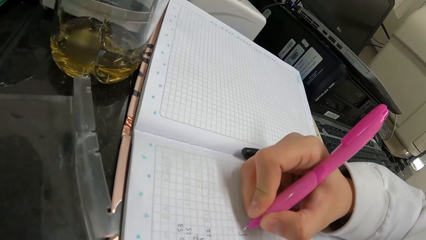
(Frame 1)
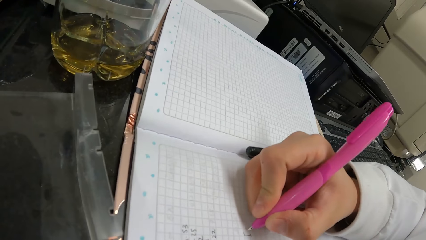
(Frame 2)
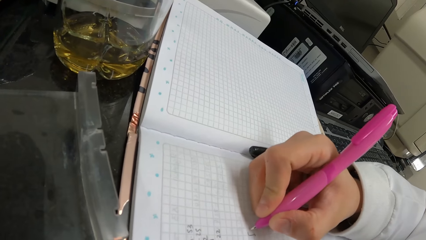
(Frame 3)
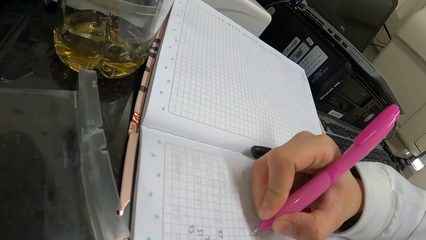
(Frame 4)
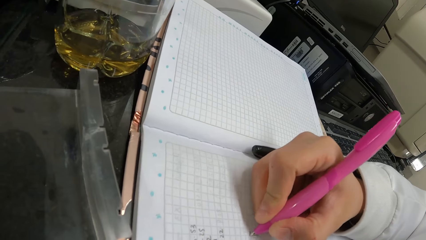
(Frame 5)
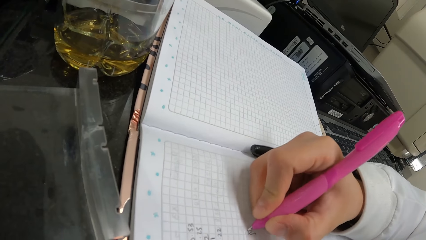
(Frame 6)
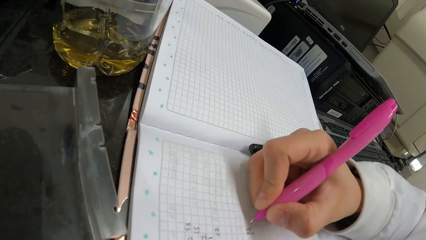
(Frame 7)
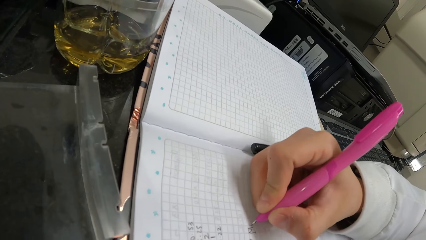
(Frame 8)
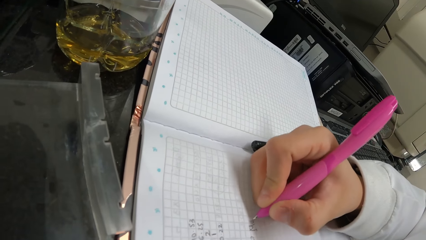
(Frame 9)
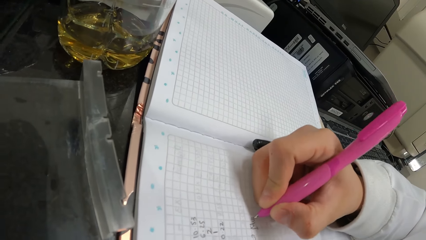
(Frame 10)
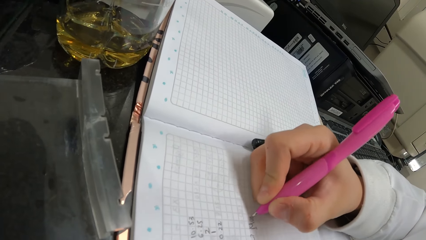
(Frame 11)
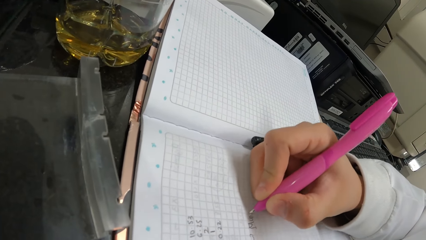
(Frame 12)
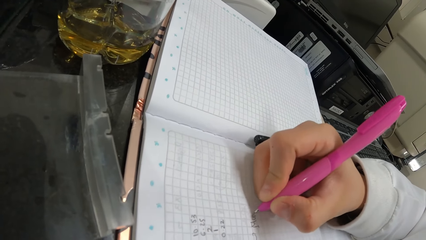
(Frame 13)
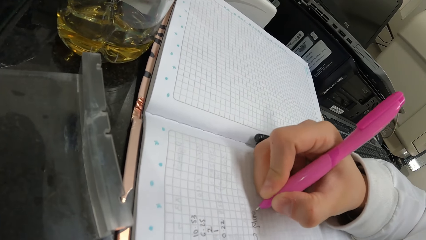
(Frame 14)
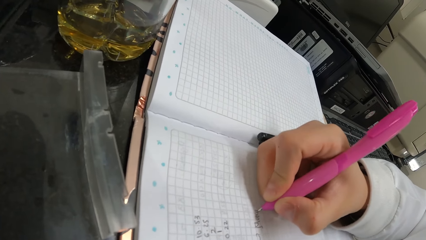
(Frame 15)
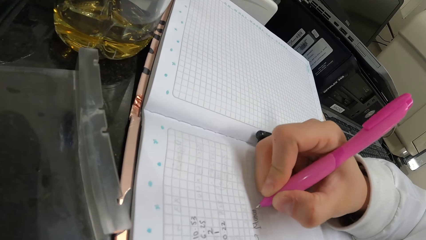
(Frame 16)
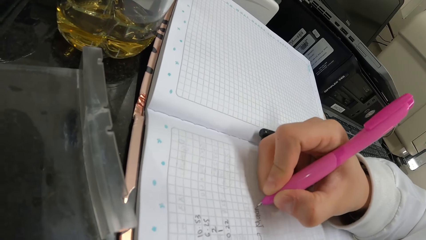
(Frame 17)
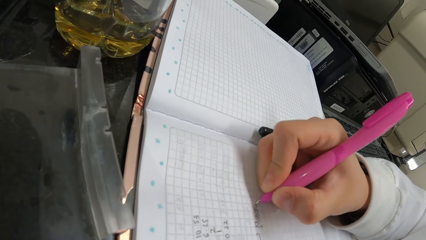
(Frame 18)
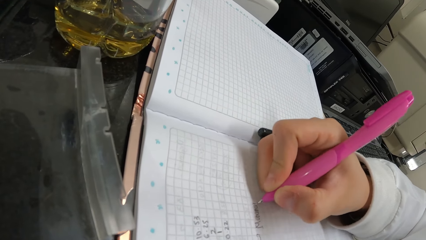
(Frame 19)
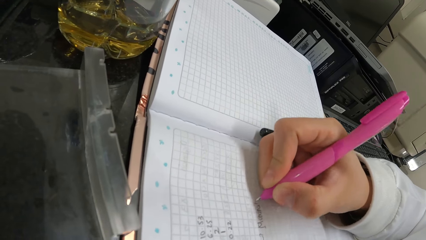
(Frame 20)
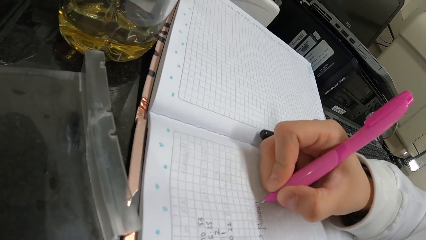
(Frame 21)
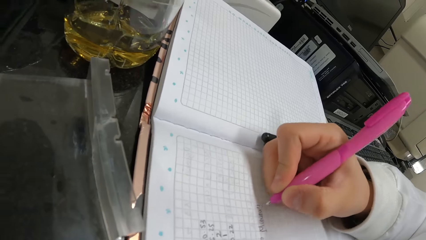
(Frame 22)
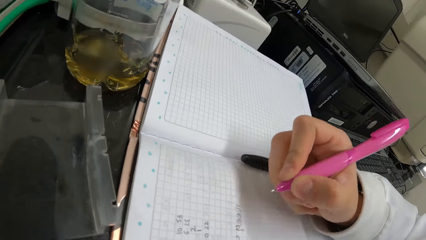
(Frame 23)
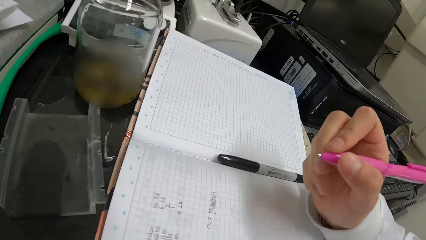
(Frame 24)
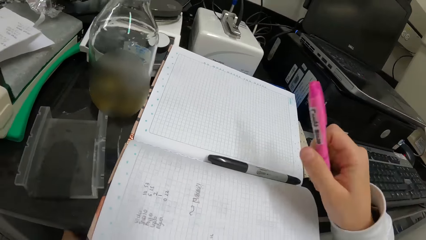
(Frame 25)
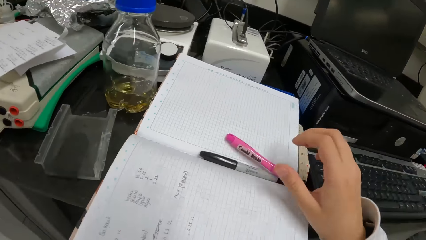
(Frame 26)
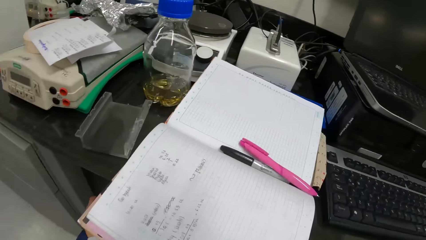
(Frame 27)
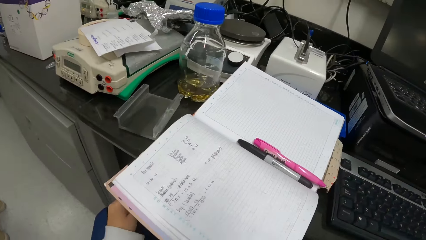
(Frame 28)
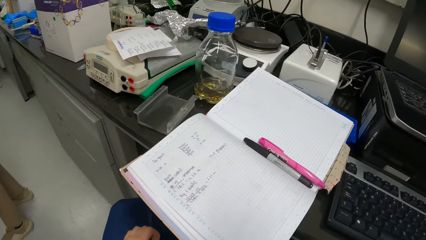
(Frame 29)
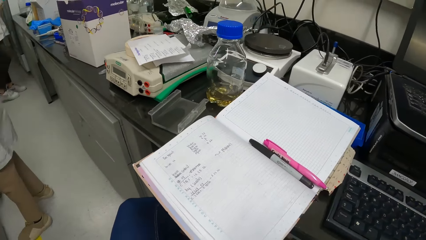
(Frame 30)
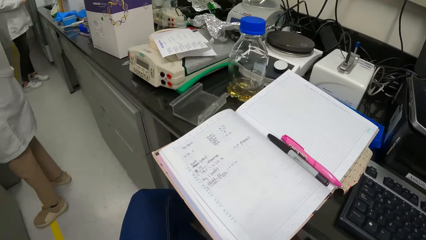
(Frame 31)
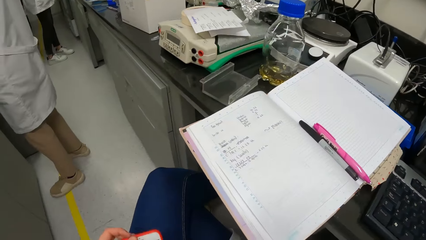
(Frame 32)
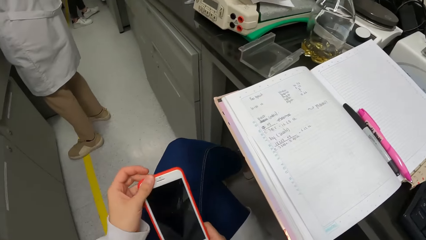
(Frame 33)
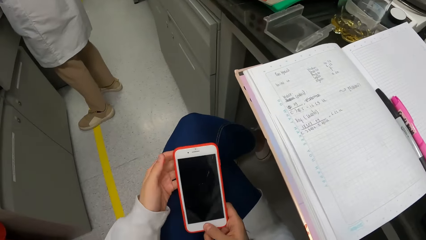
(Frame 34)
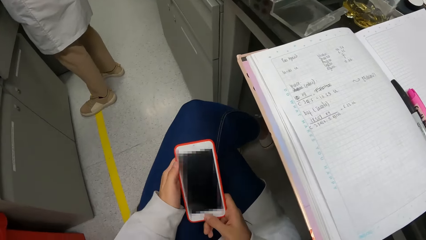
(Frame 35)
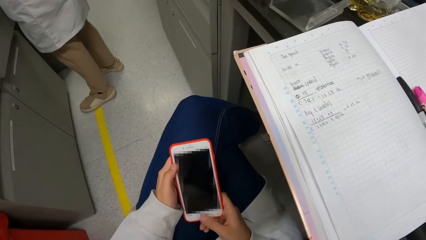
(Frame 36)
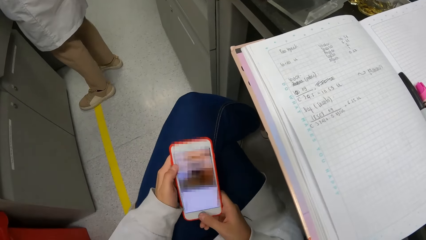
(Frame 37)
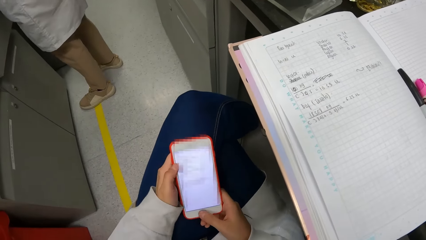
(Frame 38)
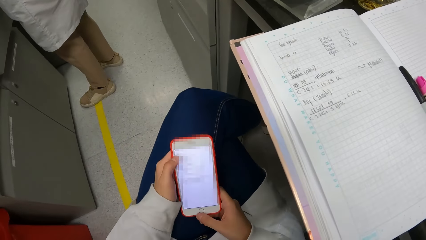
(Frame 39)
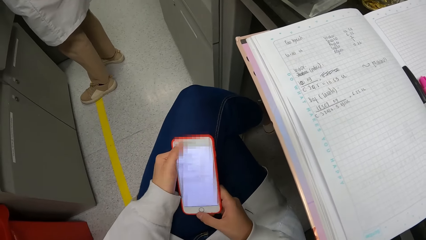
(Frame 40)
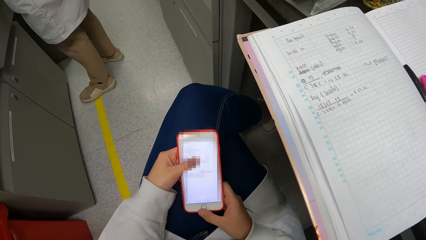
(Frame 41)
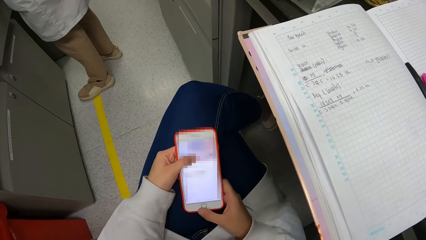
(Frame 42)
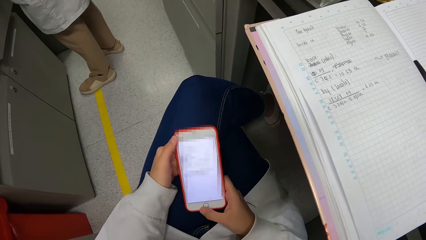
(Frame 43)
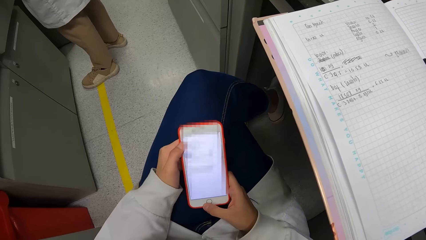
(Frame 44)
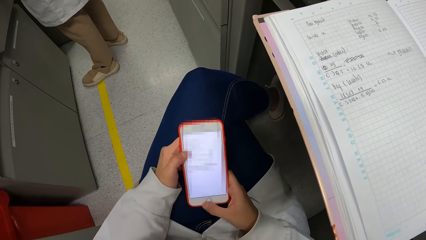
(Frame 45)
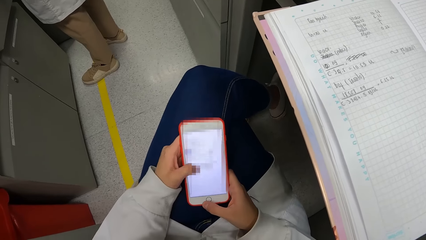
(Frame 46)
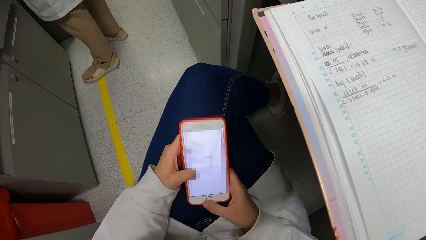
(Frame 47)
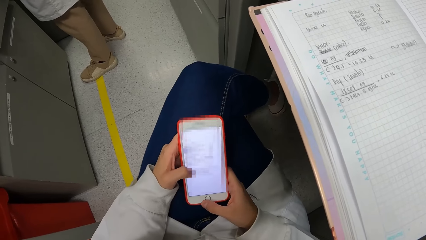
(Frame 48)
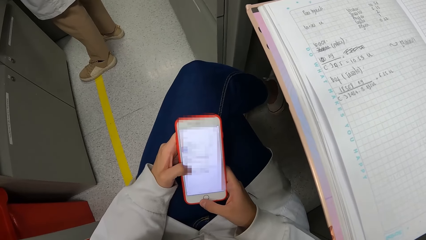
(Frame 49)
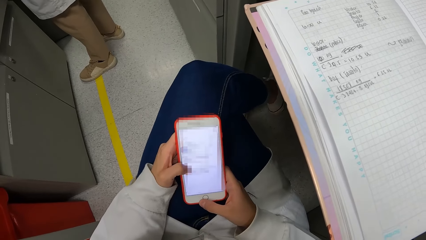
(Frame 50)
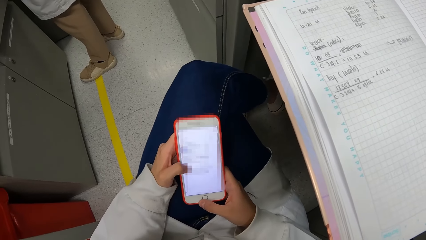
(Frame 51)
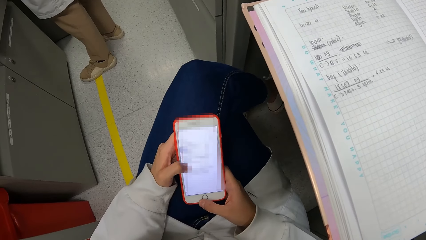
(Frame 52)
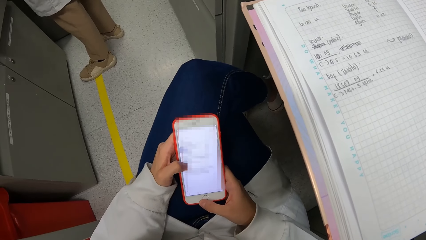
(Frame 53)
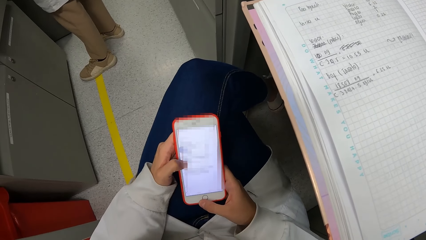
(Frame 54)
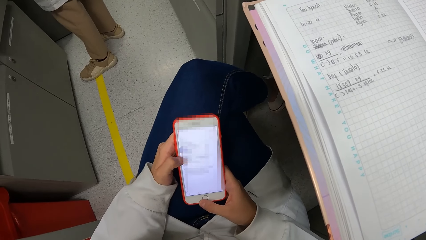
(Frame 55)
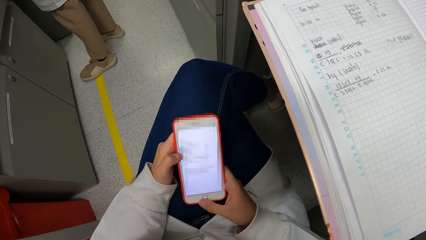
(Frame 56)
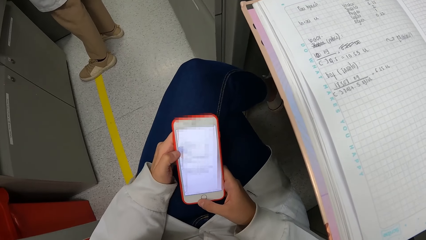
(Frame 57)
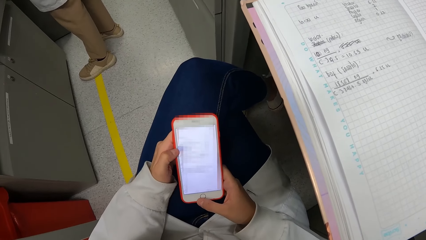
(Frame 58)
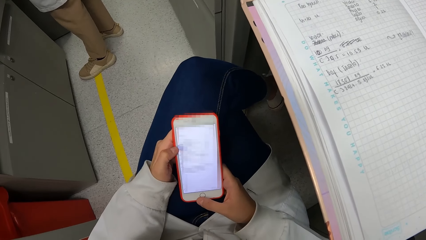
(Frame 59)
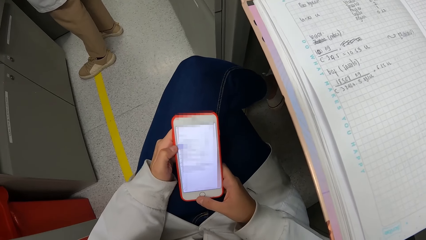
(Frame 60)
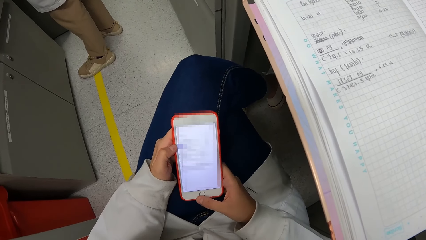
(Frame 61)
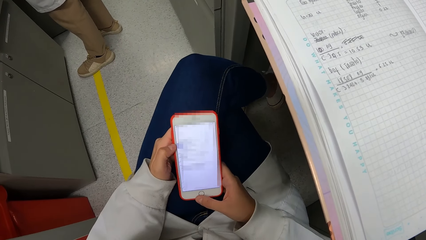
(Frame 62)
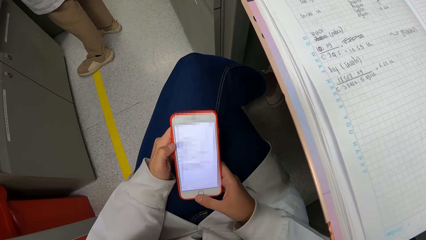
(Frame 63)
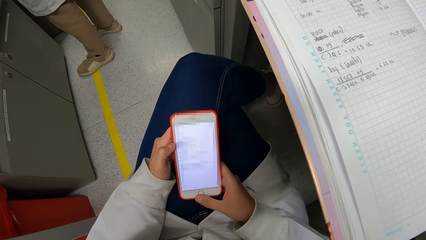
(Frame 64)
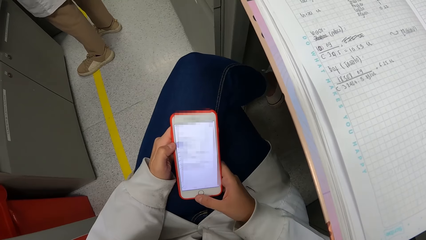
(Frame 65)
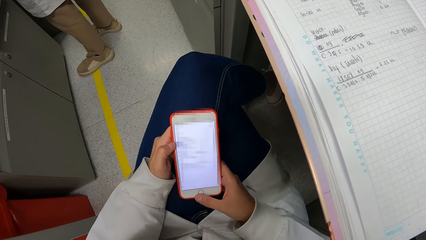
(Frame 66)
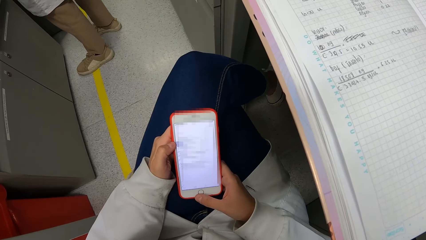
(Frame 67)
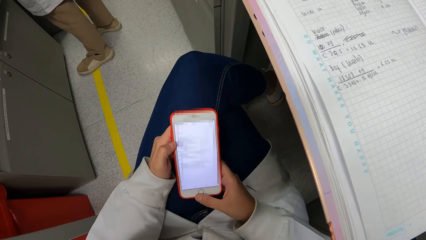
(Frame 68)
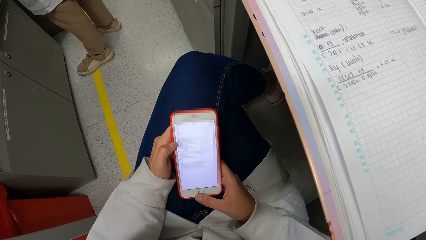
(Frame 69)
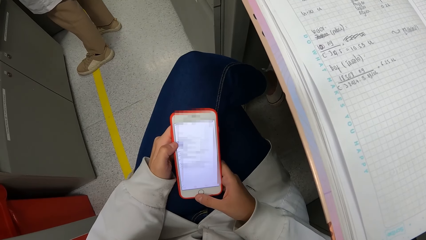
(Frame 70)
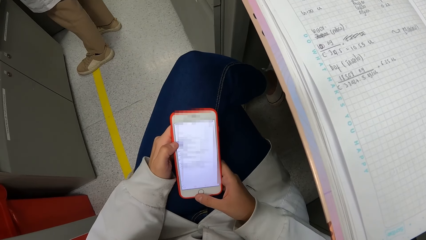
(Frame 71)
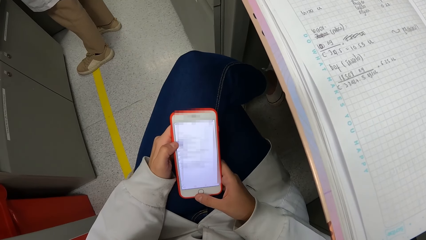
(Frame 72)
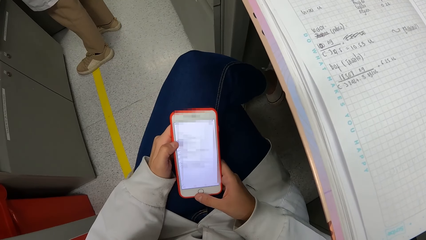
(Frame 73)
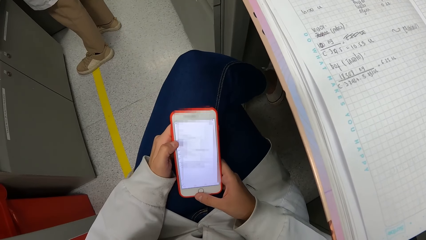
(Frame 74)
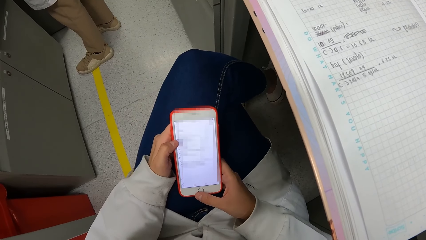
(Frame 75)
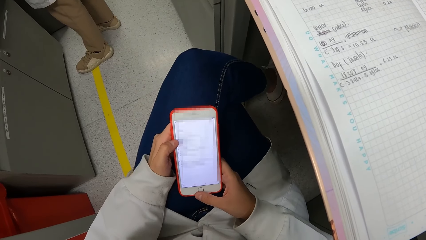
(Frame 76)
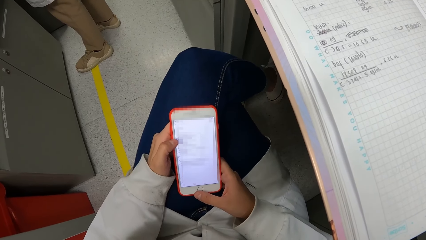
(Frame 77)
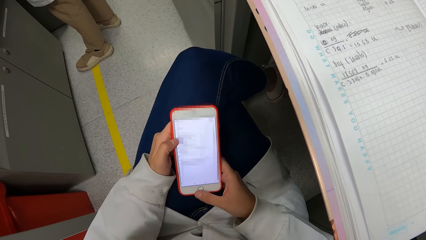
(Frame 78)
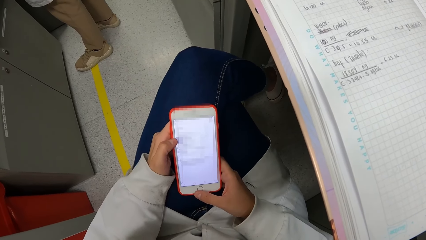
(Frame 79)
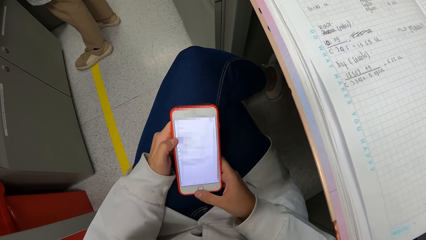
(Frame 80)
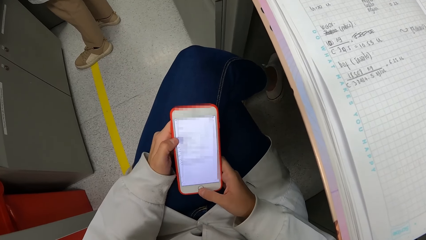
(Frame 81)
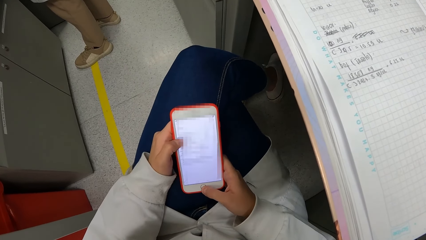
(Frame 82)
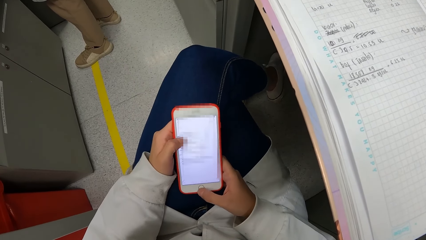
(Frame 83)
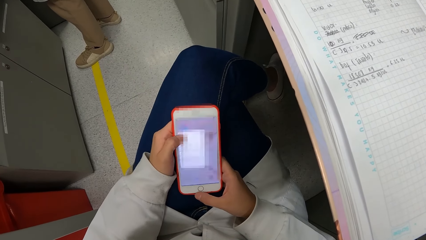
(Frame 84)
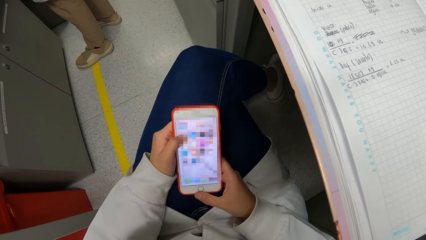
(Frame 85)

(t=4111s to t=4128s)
The camera wearer moves the pen. They drop the pen on the book. They move the phone. They operate the phone. They look at the phone.
